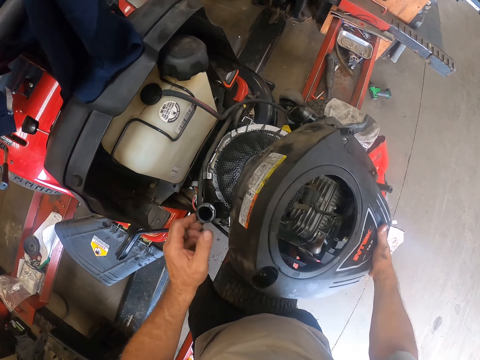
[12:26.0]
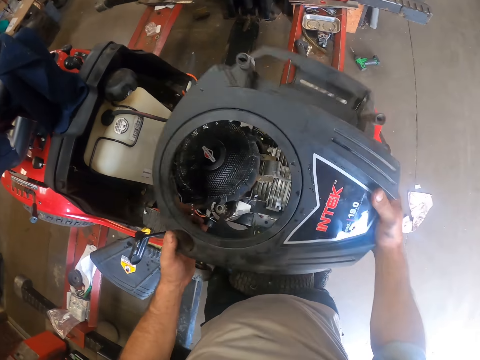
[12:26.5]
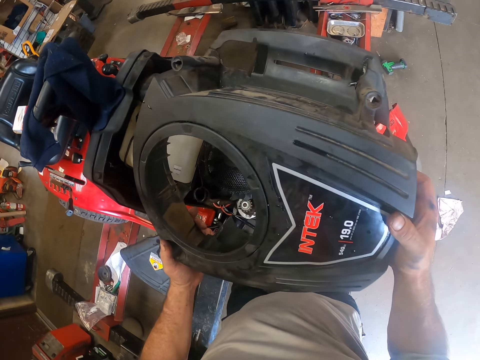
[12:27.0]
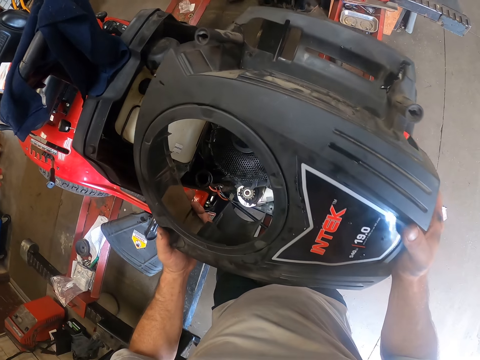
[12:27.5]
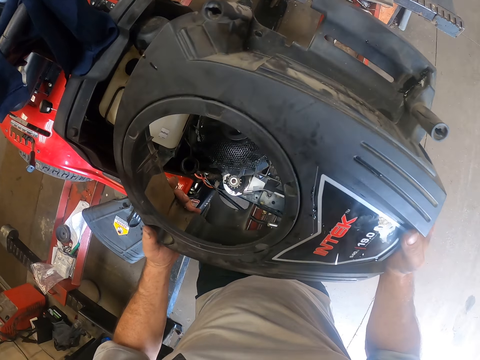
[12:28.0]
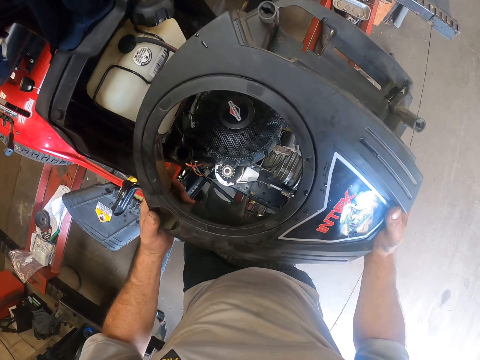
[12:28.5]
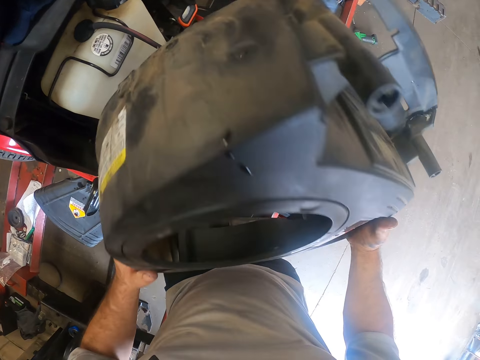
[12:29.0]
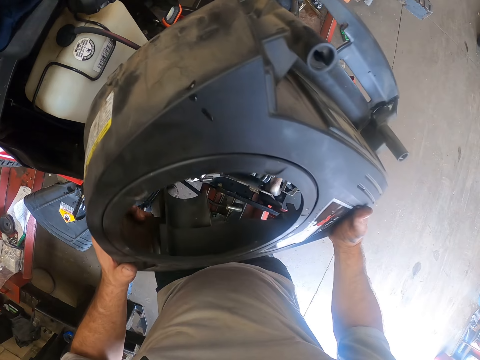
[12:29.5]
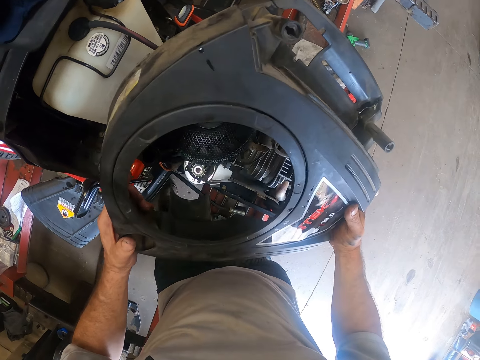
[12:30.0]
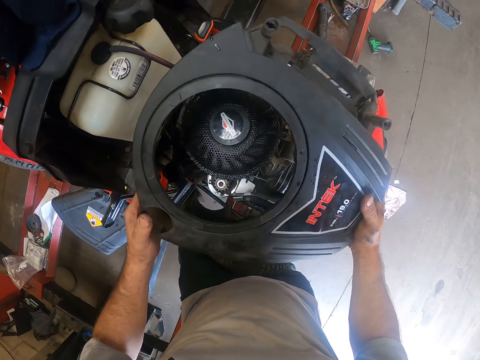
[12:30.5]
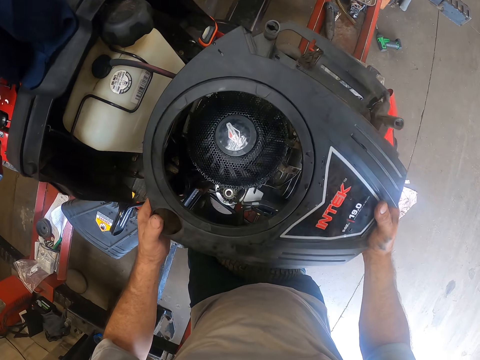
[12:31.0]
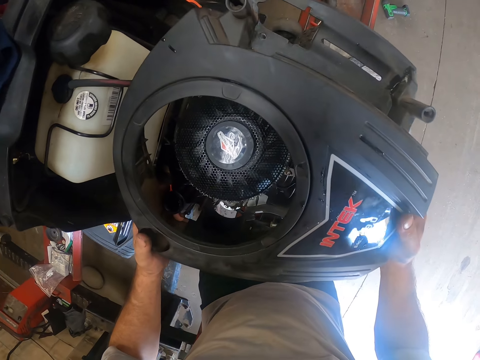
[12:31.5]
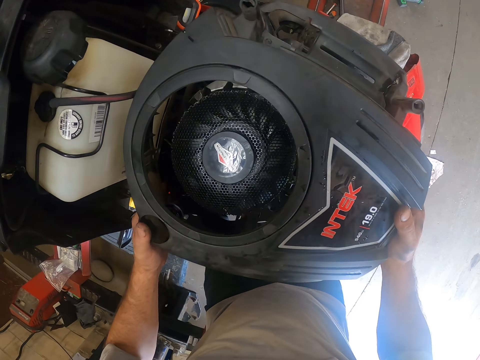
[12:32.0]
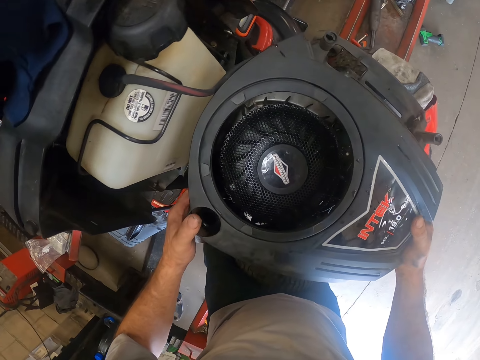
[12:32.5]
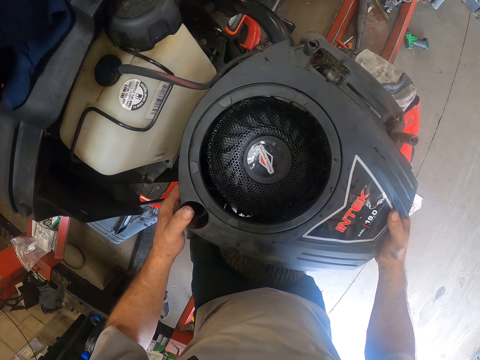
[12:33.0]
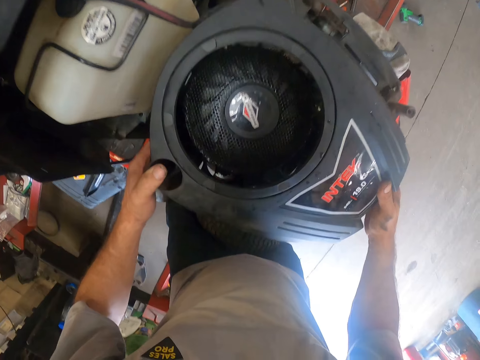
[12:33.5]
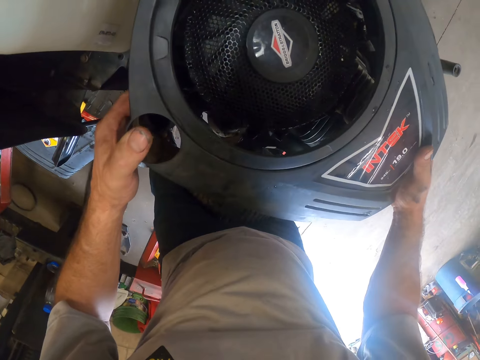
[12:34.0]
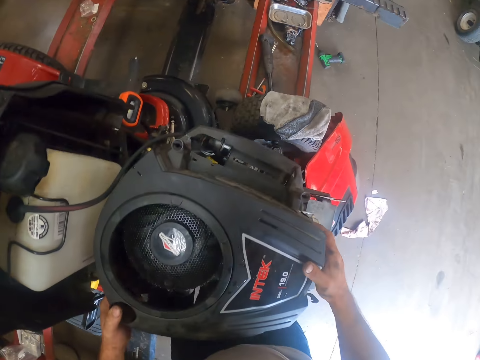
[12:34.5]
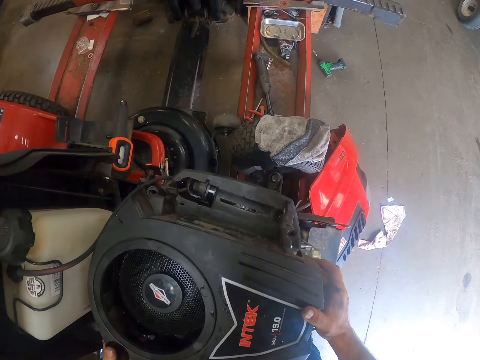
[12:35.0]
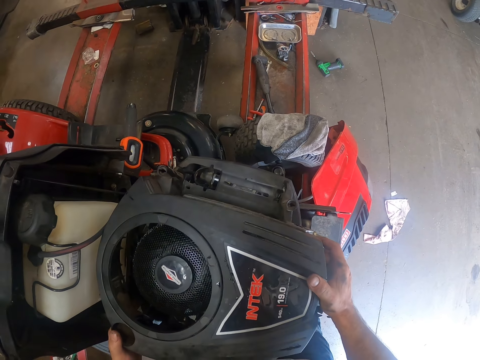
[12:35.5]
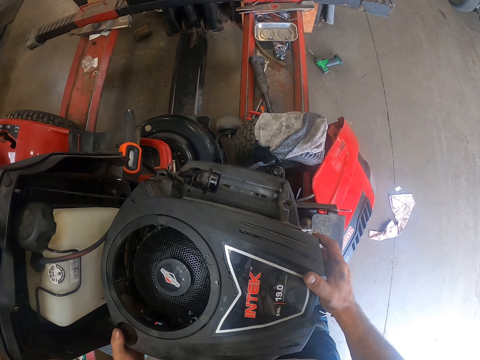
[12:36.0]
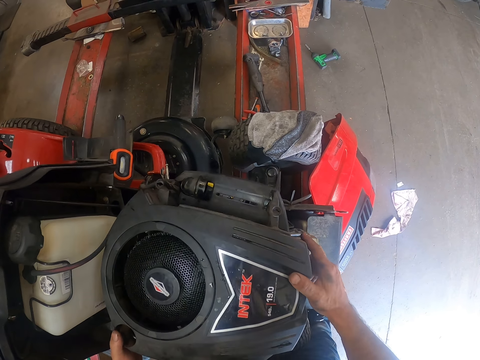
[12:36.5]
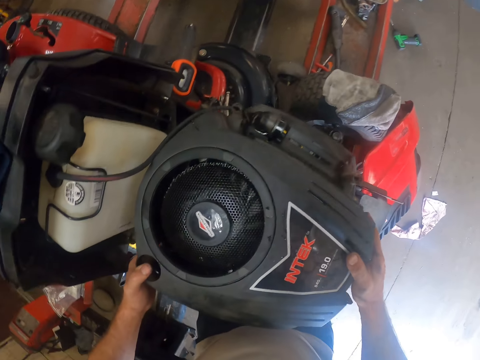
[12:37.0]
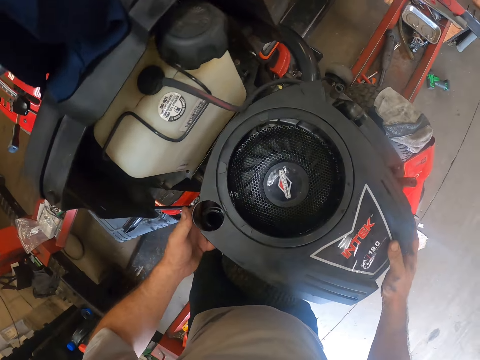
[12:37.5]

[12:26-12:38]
The camera wearer picks up the engine cover from the engine. He moves the engine covering with his hands. He stares at the engine cover. He places the engine covering on the lawn mower with his hands.

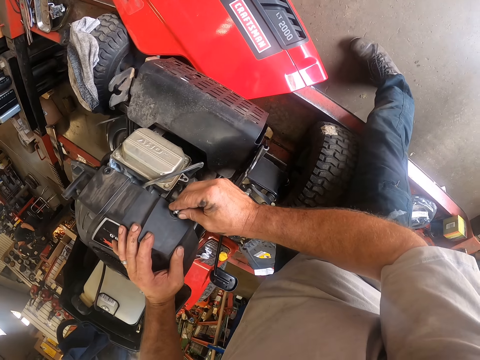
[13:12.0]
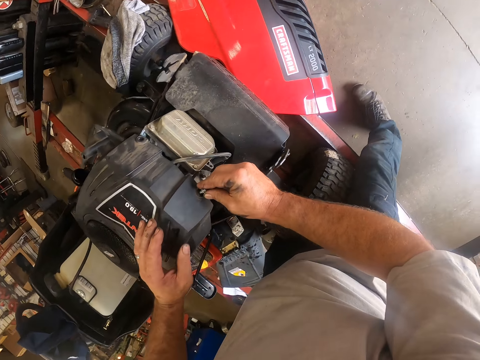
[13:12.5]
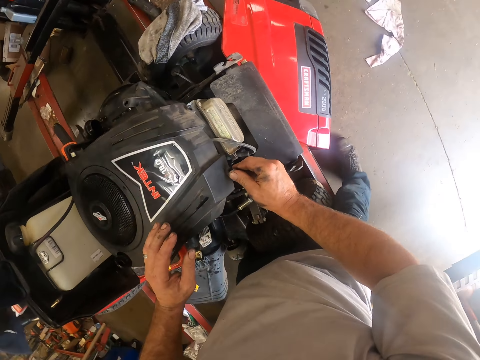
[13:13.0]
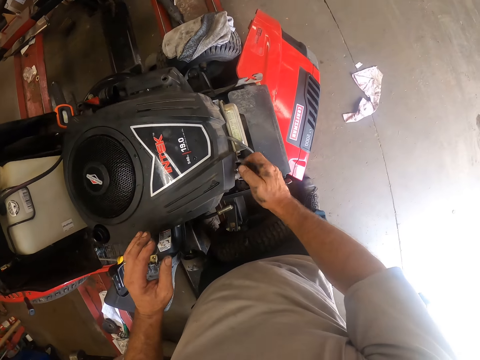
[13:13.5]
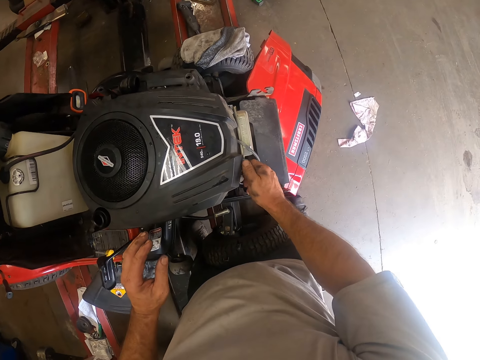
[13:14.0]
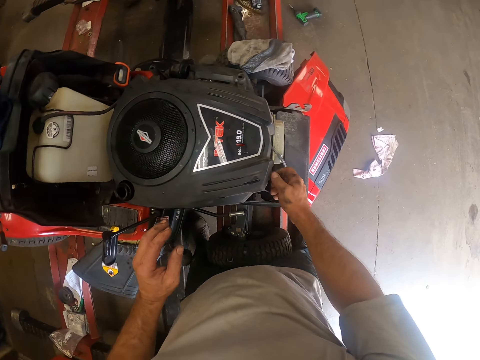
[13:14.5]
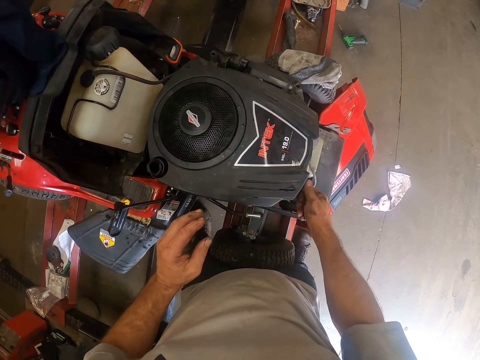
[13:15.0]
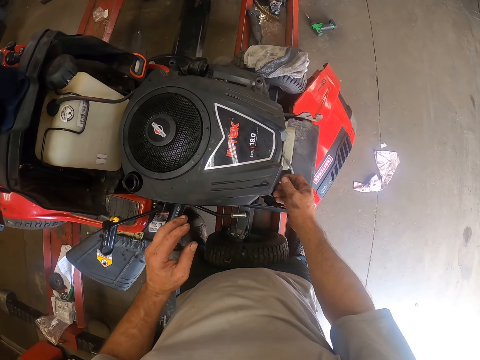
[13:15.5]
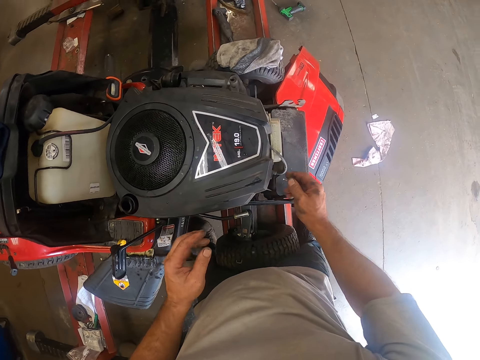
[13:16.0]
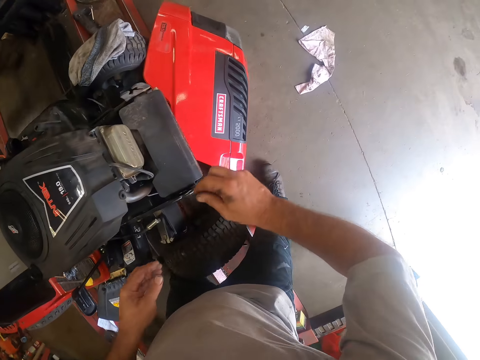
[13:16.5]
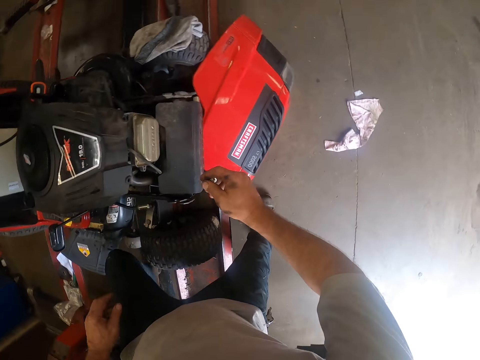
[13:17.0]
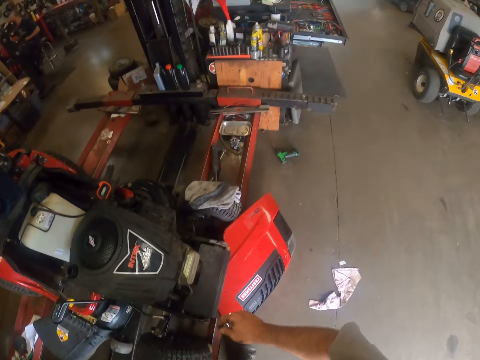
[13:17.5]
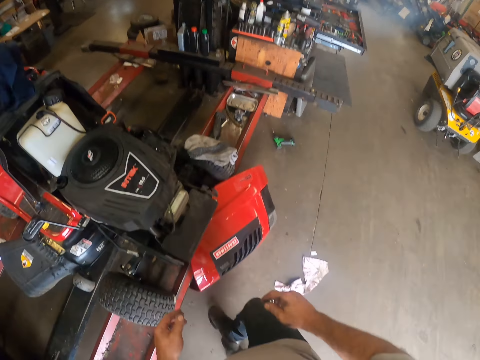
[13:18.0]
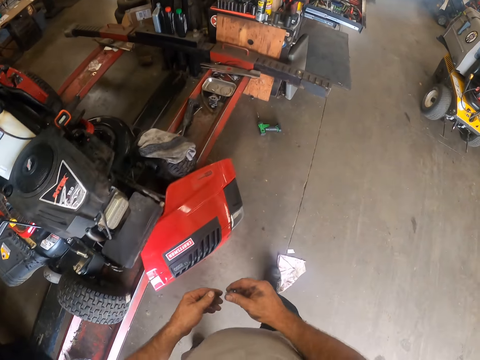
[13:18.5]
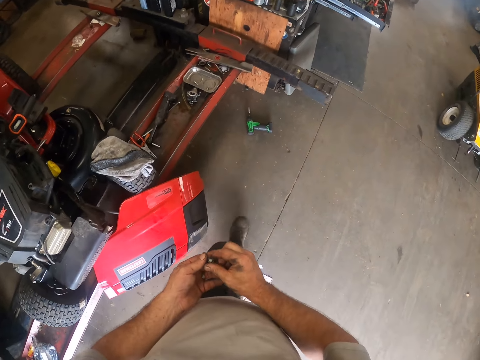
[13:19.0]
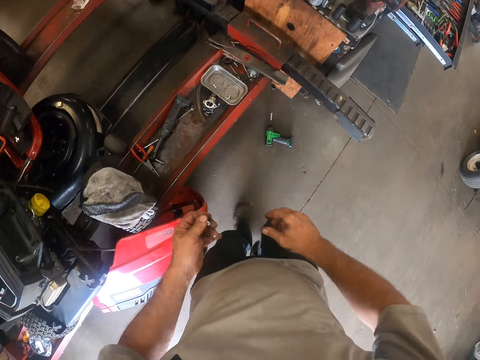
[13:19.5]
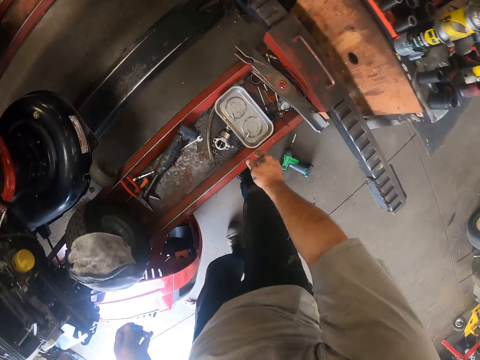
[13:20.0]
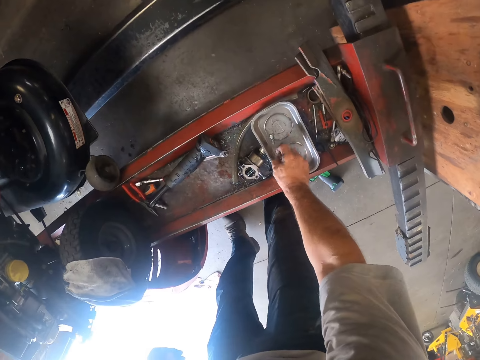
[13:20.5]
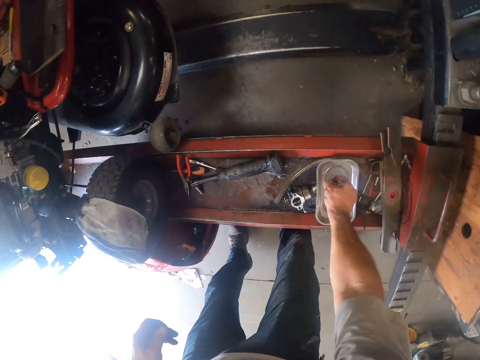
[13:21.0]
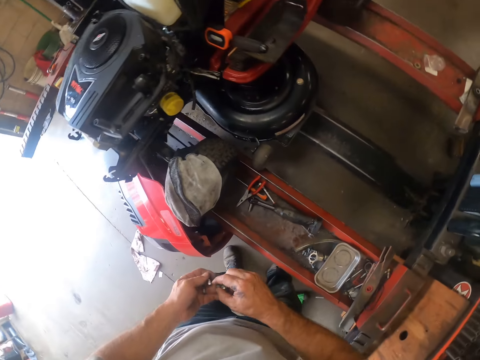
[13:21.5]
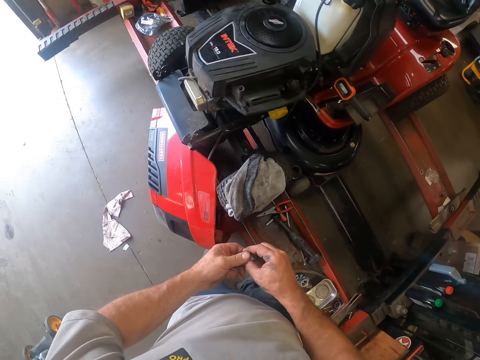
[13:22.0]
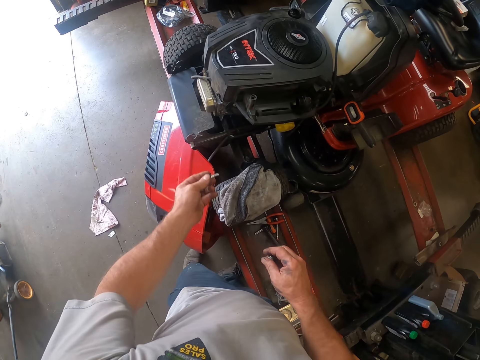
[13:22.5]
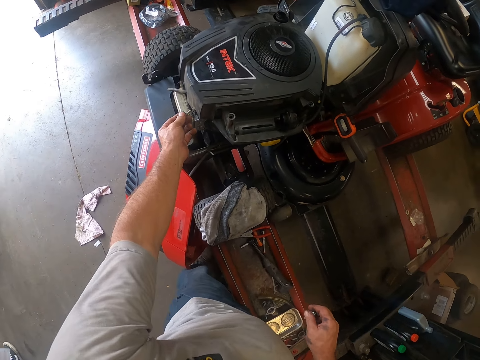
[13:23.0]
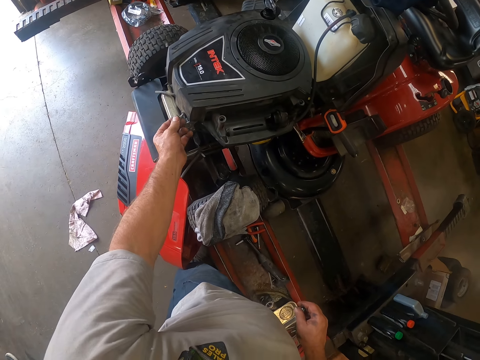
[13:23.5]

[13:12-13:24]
The camera wearer tightens the screw on the engine cover. He removes the screw from the engine covering with his right hand. He walks around. He passes the screw from his right hand to his left hand. He puts the screw on the metal bowl. He picks screws from the rail or metal bowl with his right hand. He passes the screw from his right hand to his left hand. He inserts the screw into the engine covering with his right hand. He tightens the screw on the engine cover.

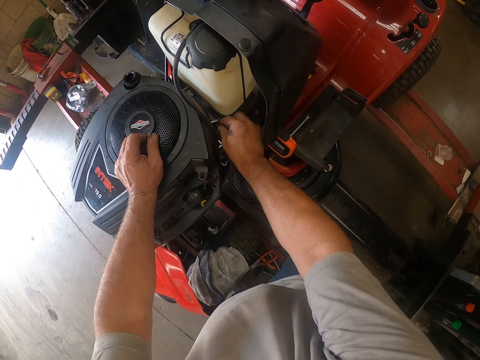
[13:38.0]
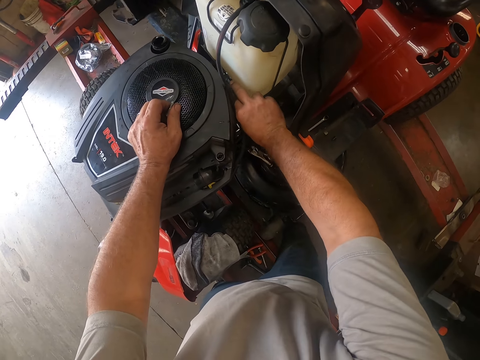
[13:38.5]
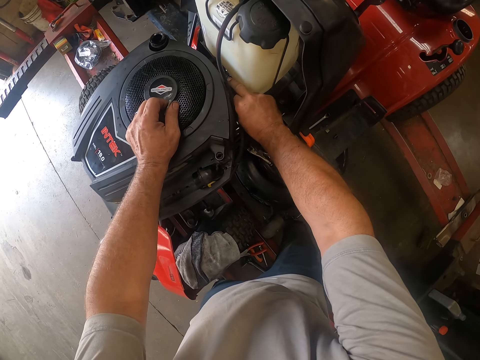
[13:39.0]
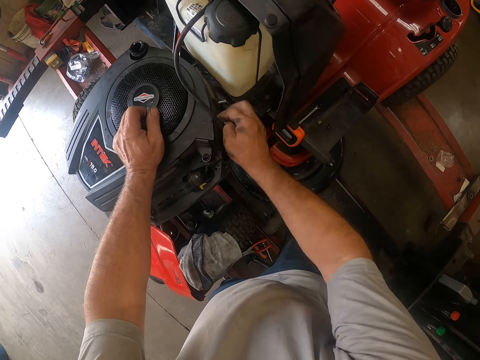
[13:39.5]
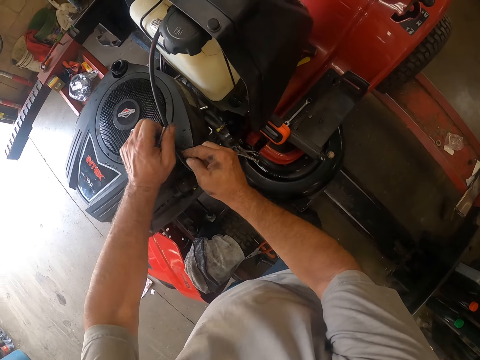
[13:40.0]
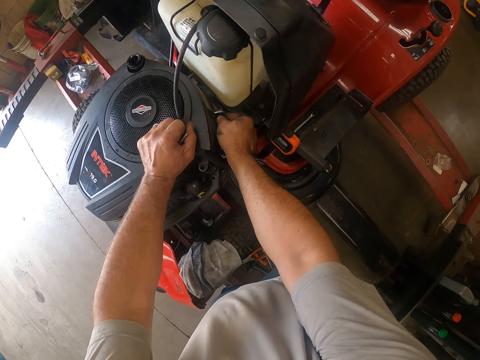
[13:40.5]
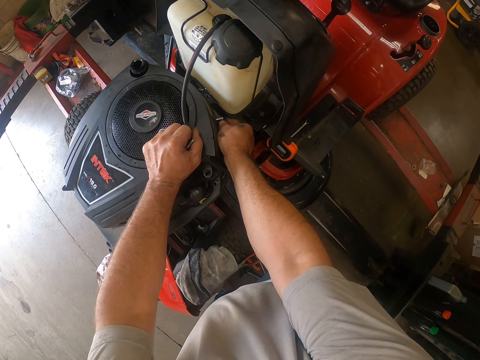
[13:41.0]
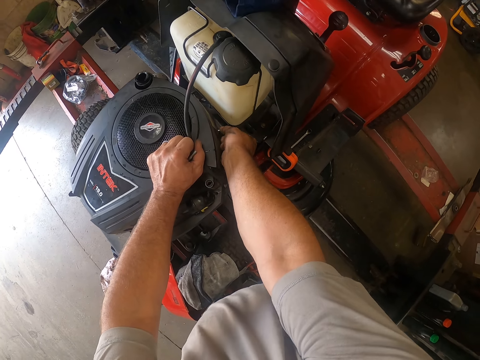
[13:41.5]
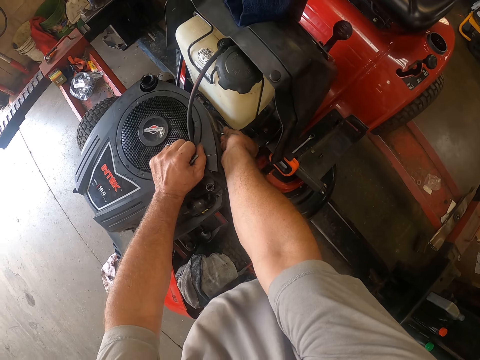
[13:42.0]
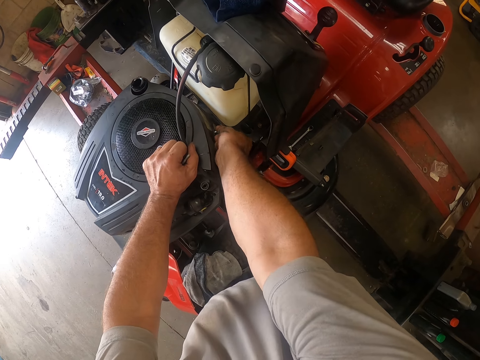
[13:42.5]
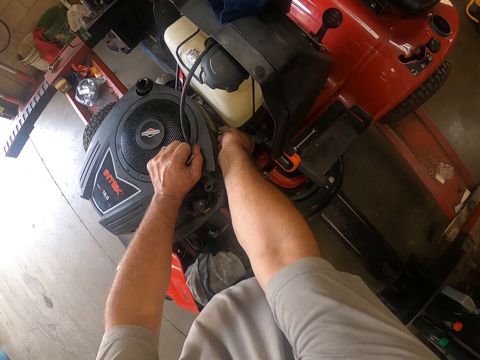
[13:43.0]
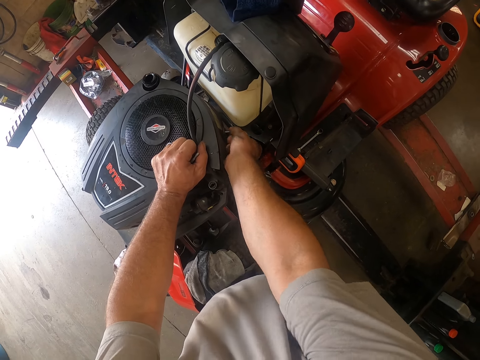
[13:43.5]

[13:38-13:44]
The camera wearer holds a pipe of the lawn mower. He removes the screw from the engine covering with his left hand.
